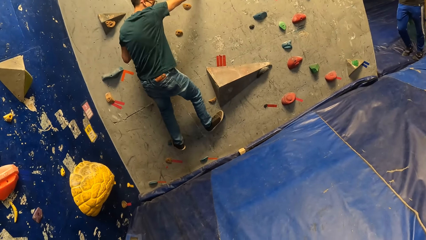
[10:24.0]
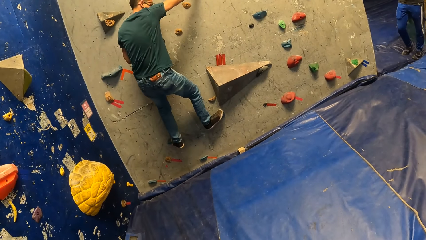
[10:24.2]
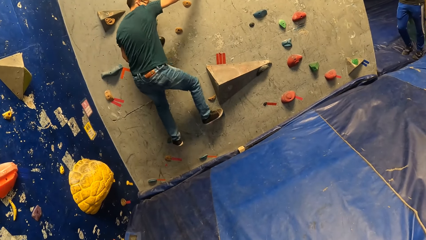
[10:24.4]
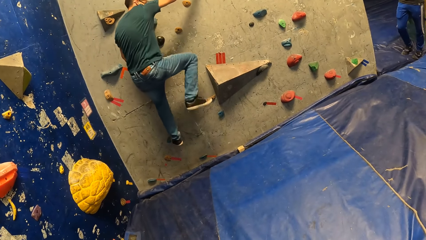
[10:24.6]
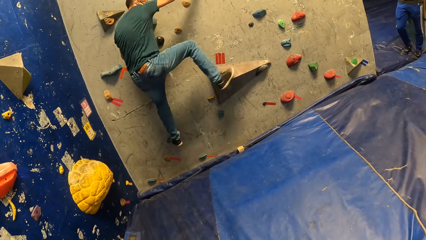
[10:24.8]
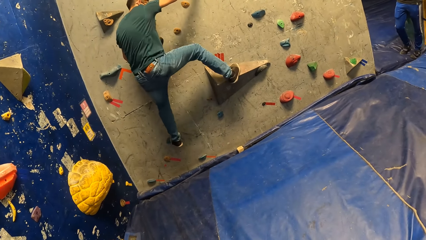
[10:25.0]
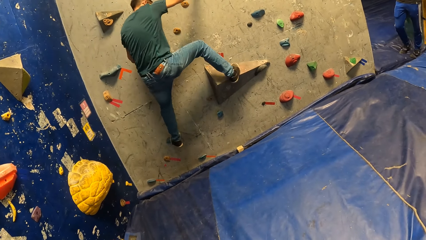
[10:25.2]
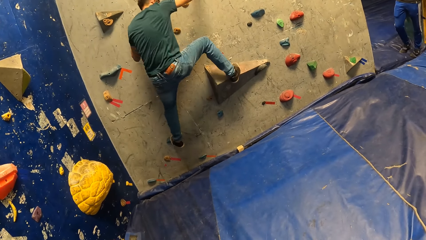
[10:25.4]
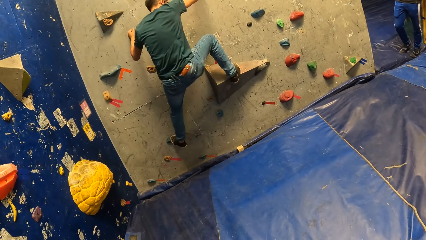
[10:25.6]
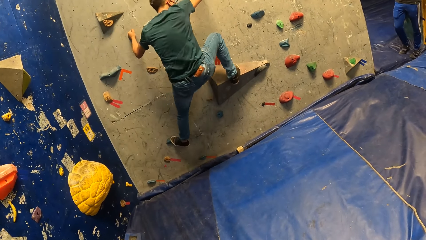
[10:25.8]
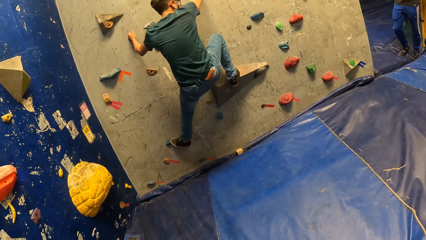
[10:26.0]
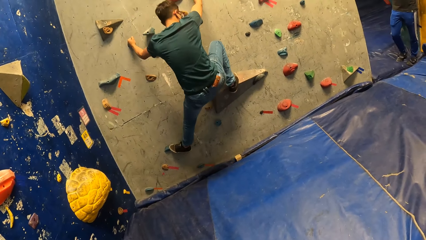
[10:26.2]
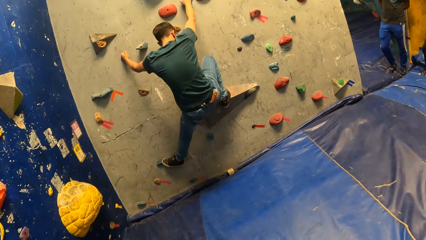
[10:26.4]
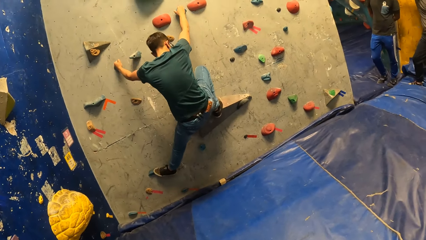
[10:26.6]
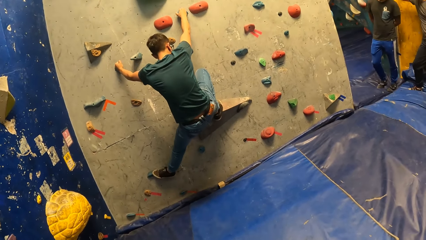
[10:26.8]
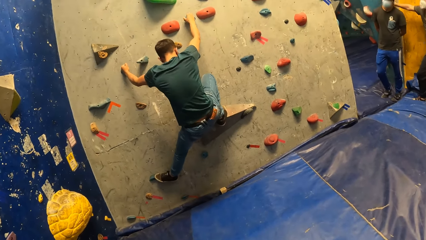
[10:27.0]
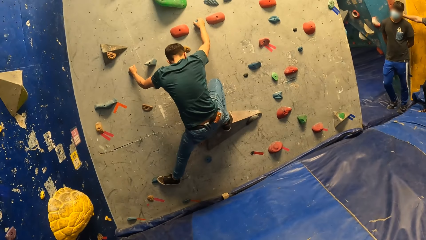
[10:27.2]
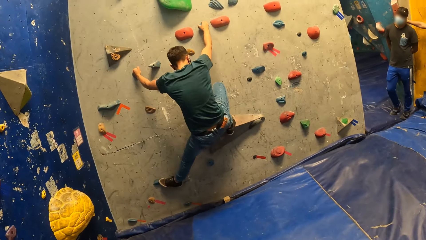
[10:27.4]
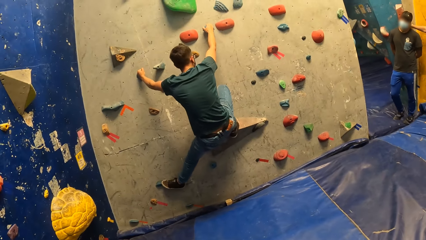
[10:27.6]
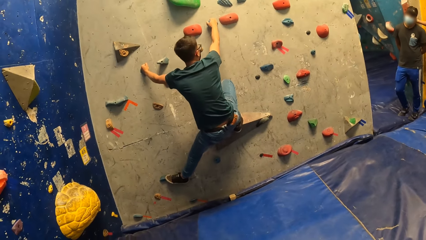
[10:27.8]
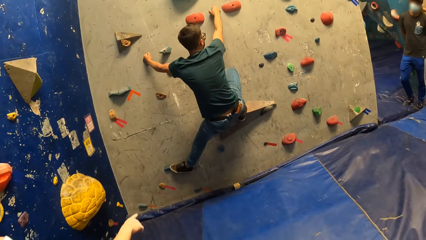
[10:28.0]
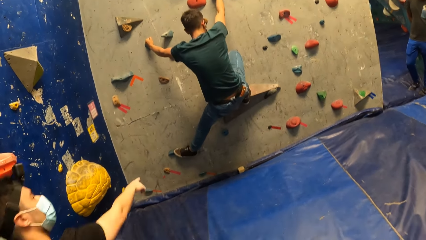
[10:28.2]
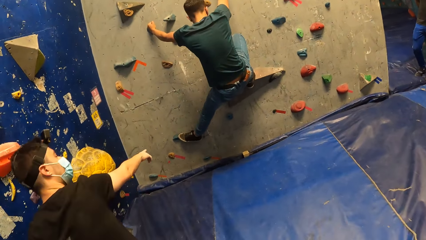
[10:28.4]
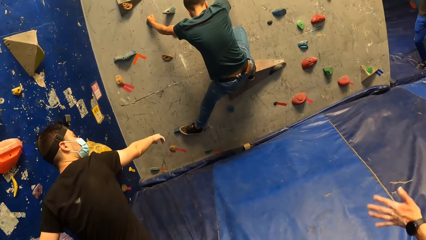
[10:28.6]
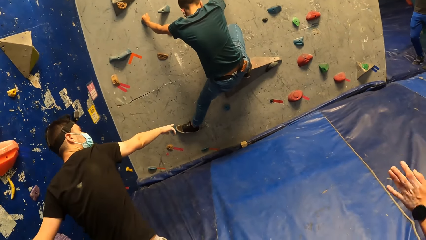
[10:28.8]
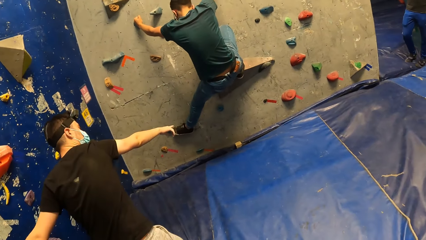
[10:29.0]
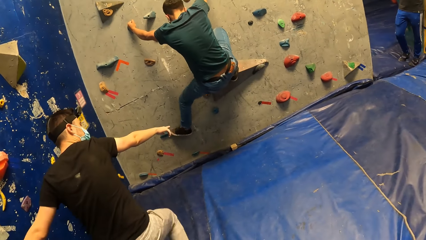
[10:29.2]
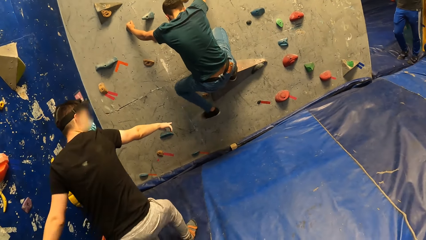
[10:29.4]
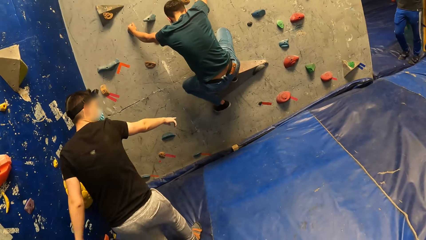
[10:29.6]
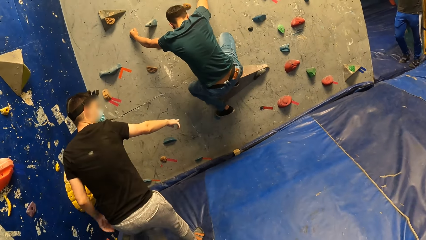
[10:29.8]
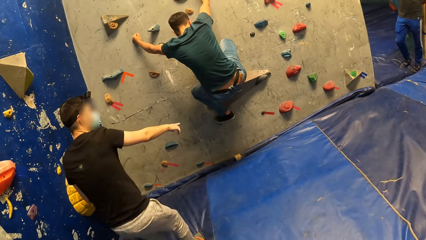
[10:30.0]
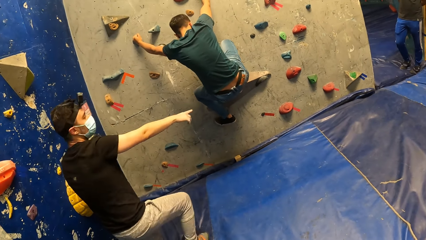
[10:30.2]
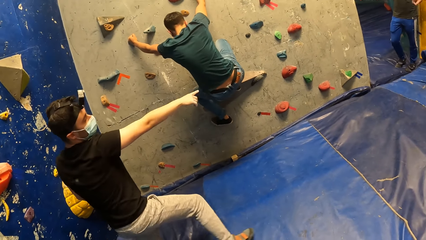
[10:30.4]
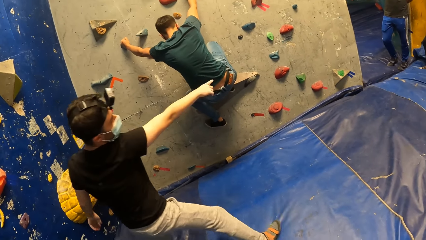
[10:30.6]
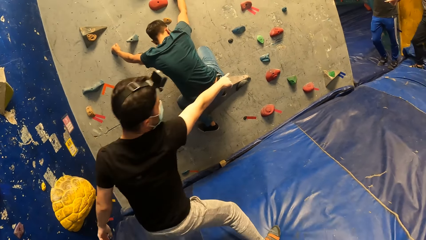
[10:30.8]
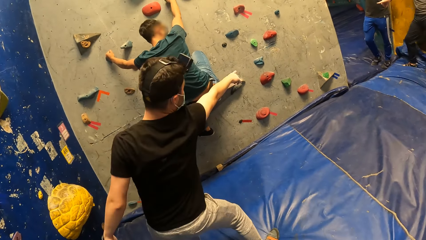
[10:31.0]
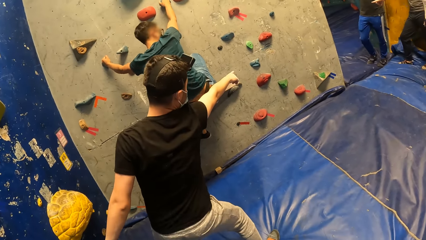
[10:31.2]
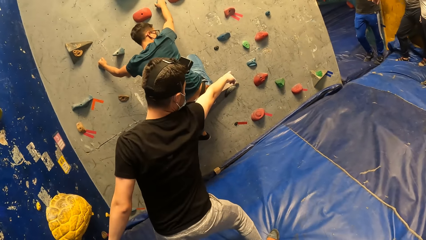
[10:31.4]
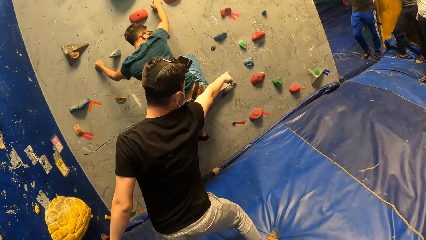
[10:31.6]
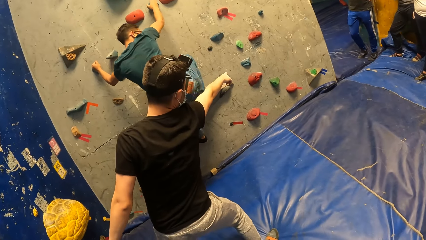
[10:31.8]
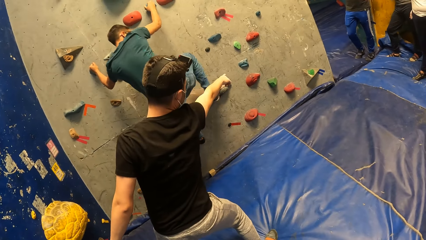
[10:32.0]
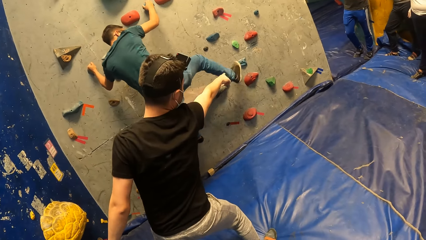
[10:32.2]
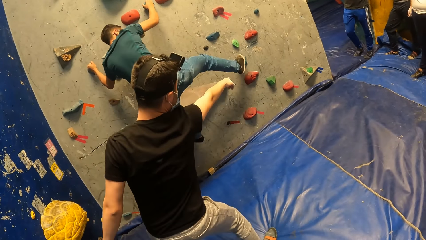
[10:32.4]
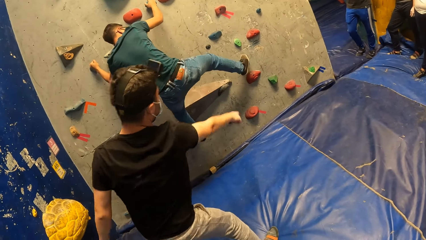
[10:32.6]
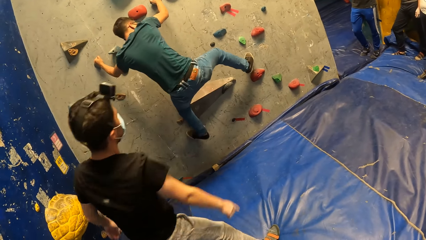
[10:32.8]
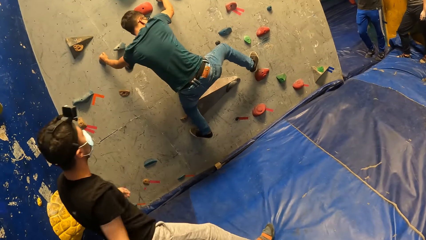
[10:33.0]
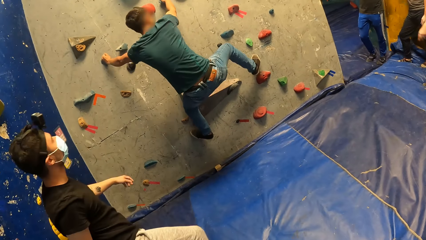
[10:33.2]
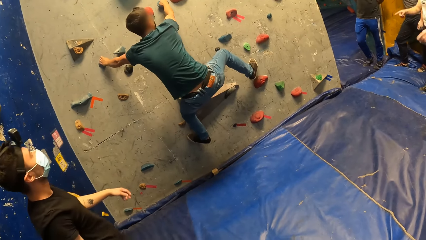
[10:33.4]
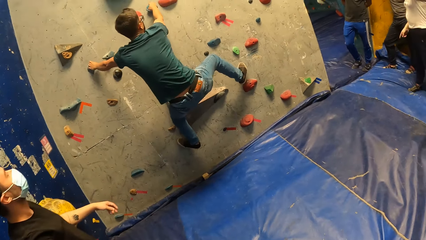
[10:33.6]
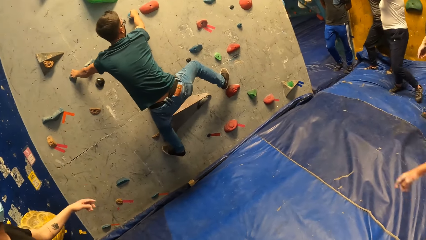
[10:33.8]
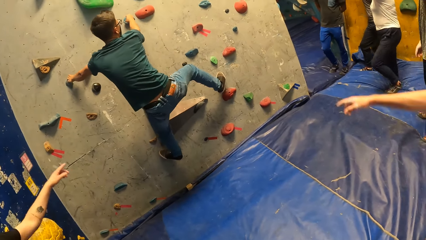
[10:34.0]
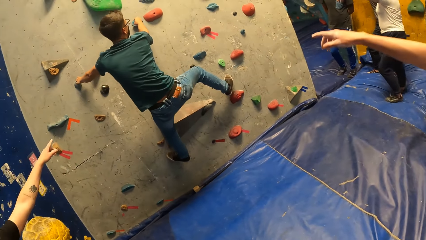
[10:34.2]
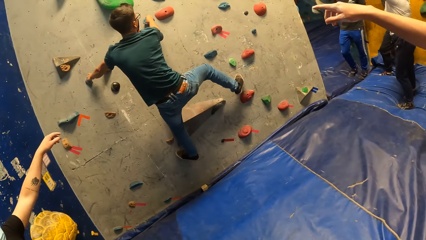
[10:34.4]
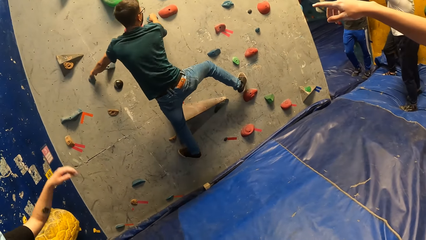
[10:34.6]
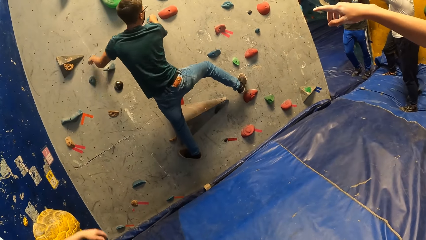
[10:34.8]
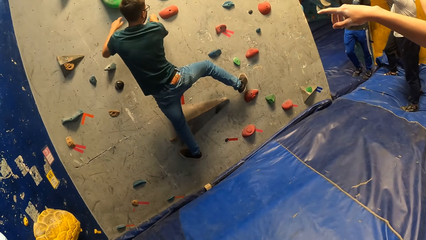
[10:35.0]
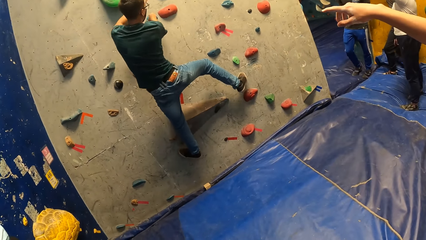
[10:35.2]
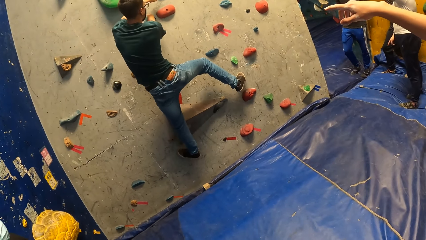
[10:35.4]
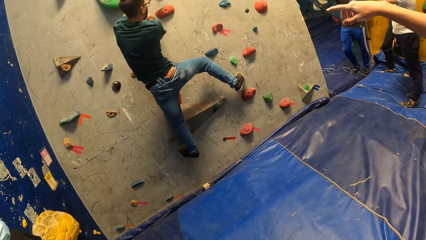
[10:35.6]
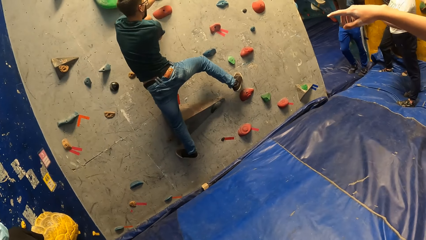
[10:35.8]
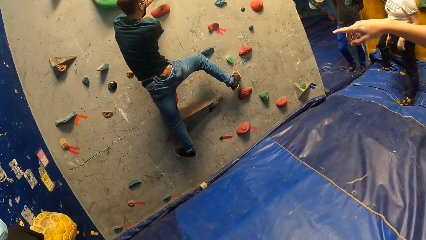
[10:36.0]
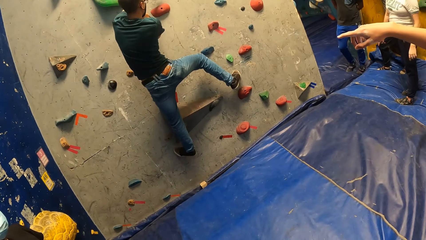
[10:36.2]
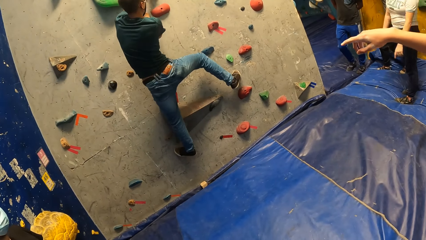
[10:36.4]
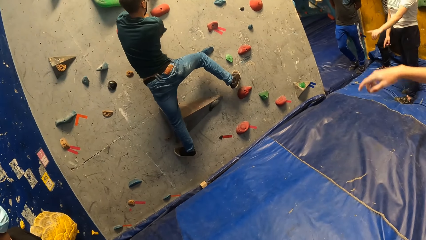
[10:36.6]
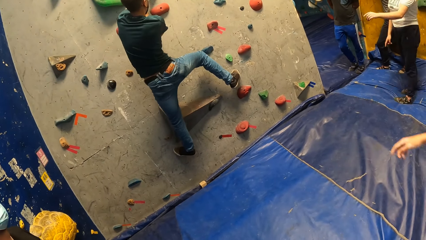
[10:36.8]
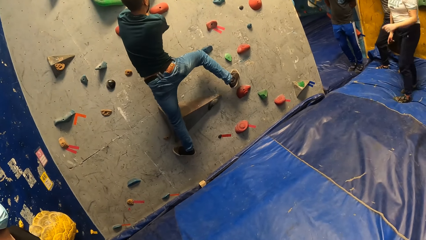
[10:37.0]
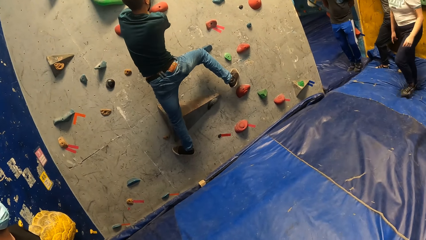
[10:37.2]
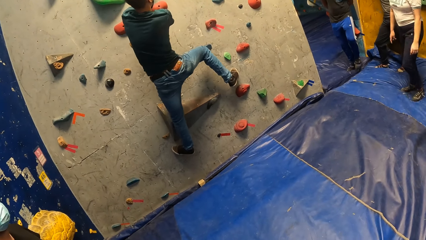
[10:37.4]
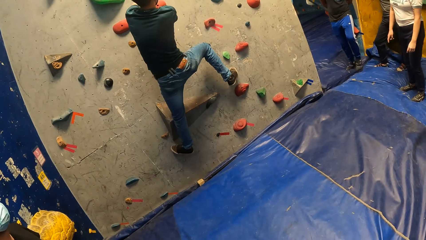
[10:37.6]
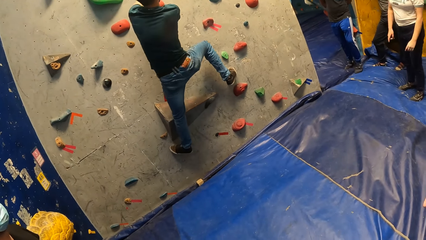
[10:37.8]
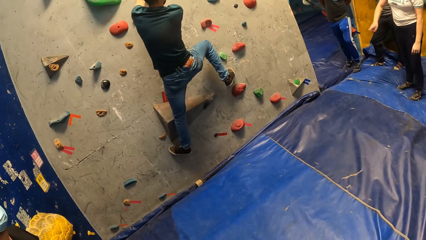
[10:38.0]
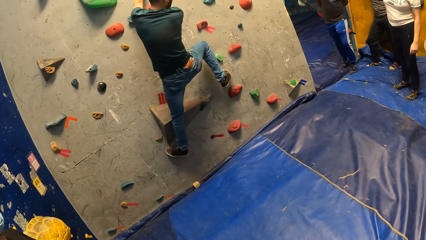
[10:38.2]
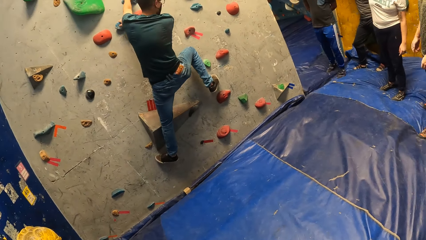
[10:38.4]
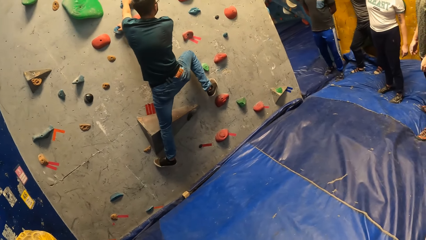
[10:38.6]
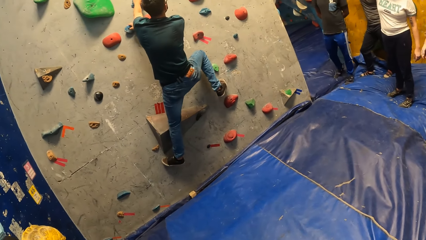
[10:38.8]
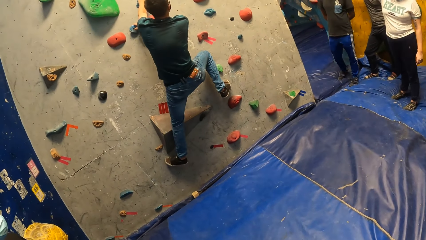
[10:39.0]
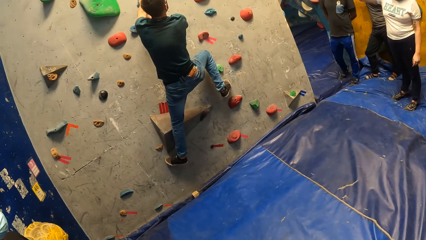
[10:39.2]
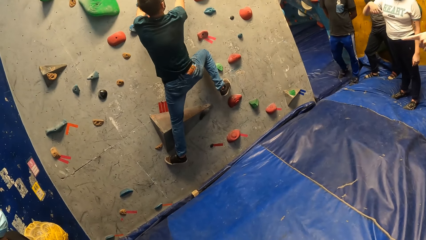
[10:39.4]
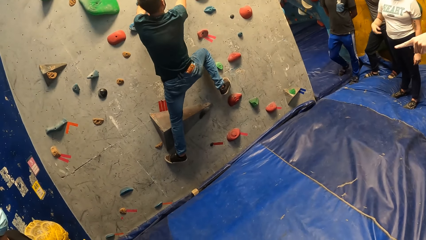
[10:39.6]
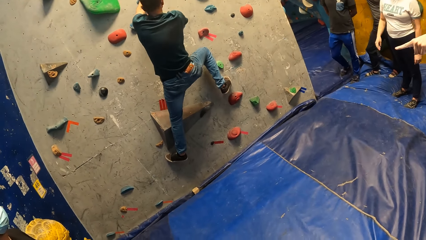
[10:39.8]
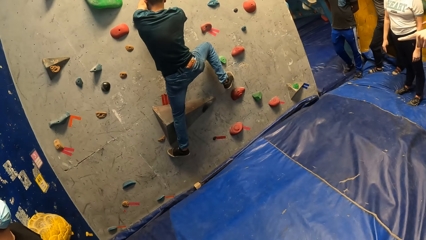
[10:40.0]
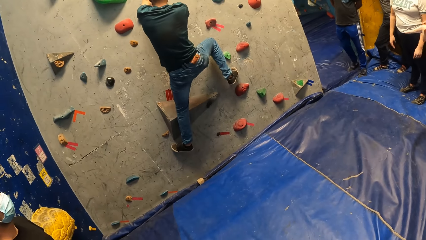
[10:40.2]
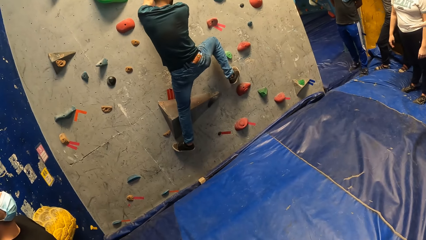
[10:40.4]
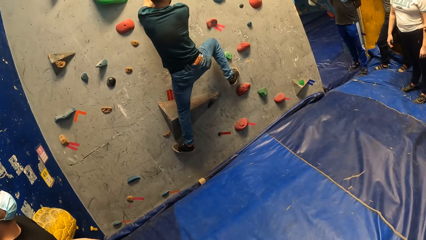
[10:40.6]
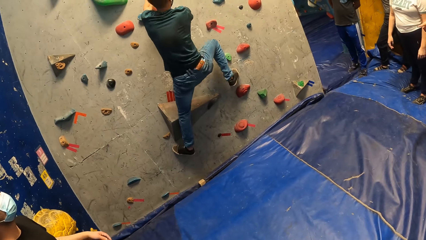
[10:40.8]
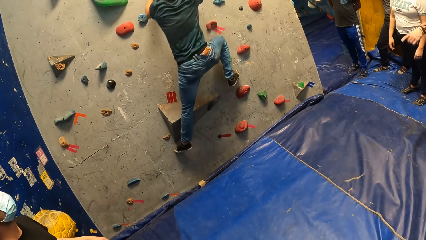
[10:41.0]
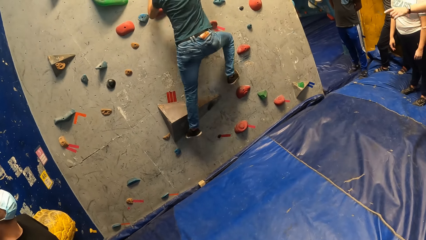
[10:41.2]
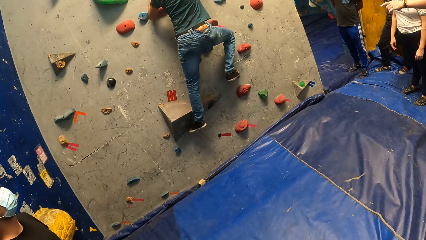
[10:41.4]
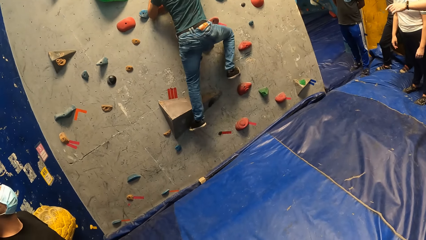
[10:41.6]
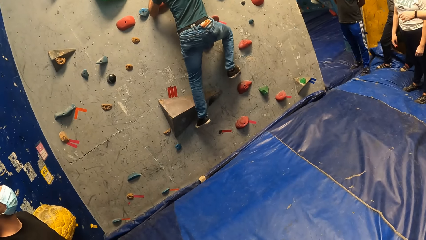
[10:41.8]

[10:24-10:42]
A person climbs the bouldering wall. Another person points at the boulders. A third person points at the bouldering wall. A fourth person points at the bouldering wall.
